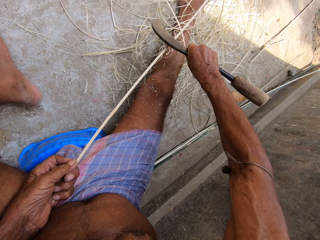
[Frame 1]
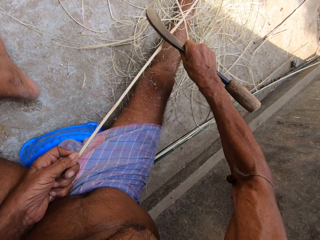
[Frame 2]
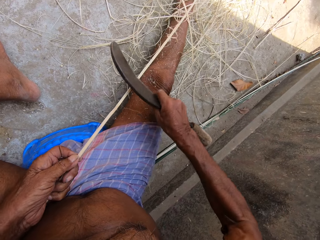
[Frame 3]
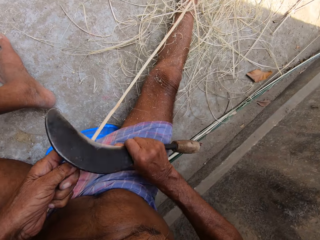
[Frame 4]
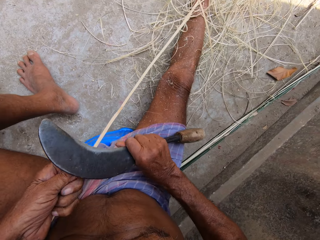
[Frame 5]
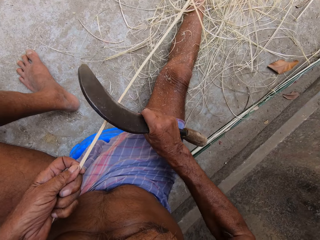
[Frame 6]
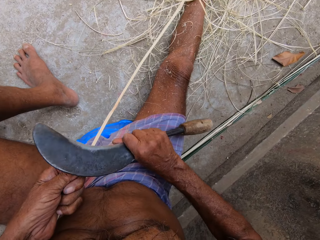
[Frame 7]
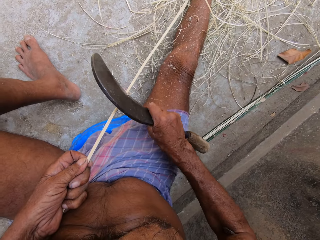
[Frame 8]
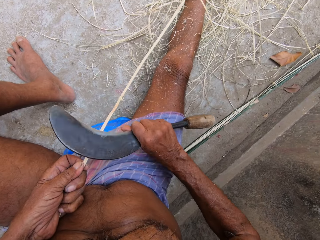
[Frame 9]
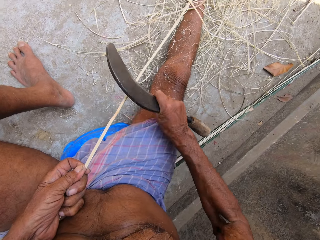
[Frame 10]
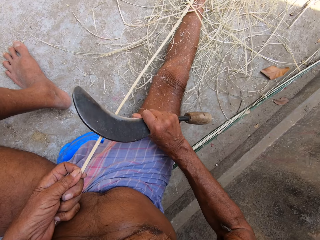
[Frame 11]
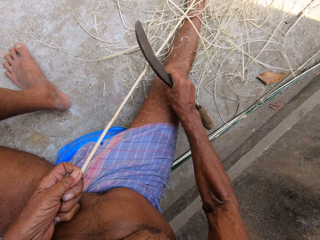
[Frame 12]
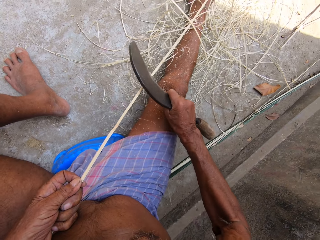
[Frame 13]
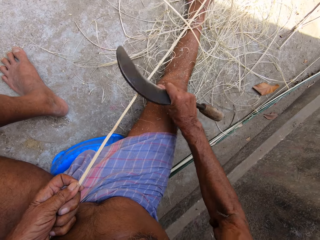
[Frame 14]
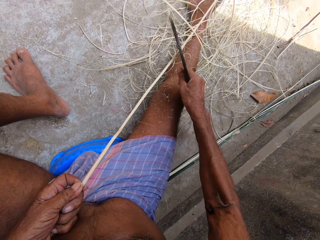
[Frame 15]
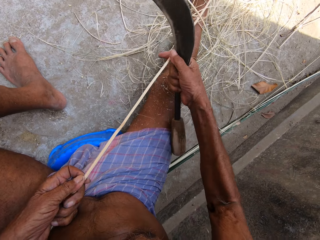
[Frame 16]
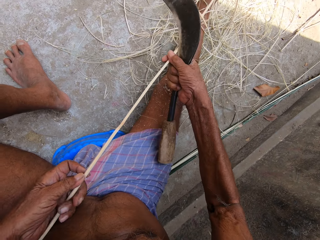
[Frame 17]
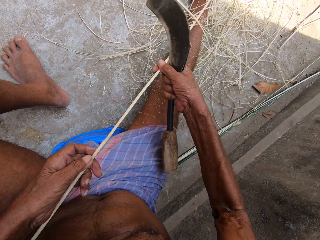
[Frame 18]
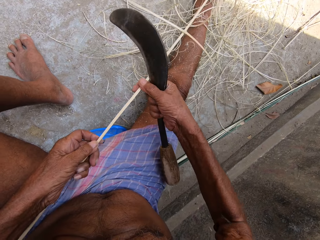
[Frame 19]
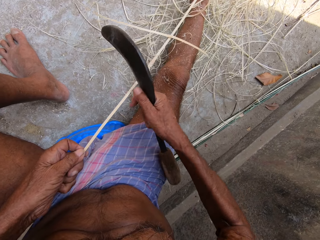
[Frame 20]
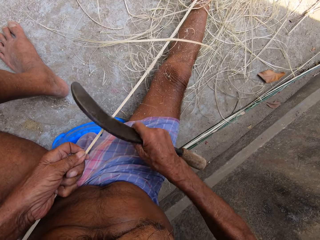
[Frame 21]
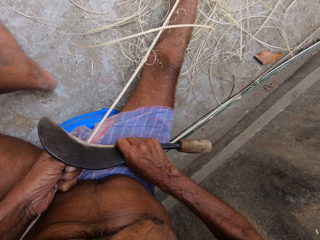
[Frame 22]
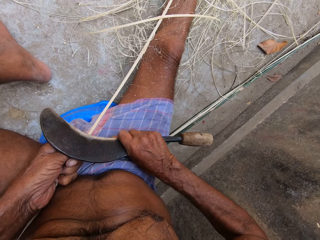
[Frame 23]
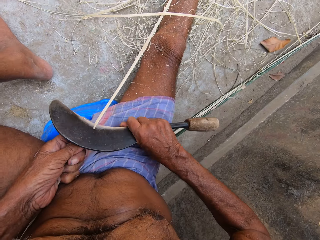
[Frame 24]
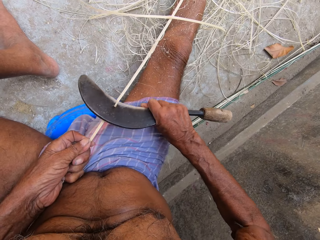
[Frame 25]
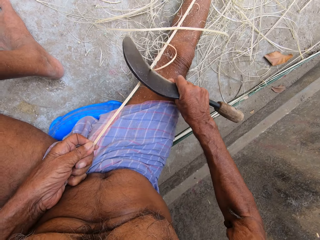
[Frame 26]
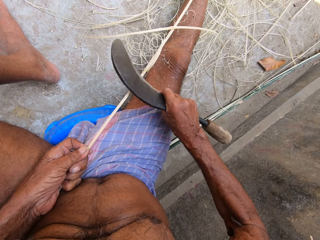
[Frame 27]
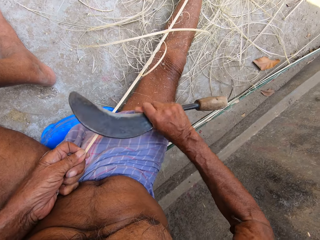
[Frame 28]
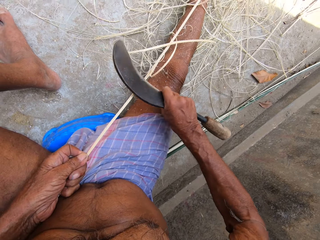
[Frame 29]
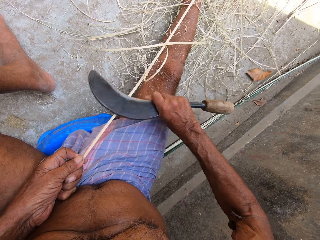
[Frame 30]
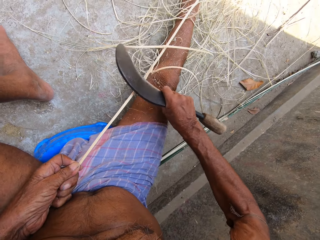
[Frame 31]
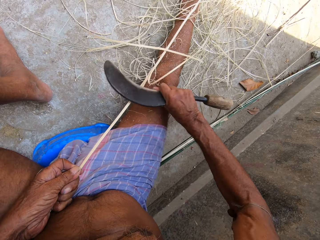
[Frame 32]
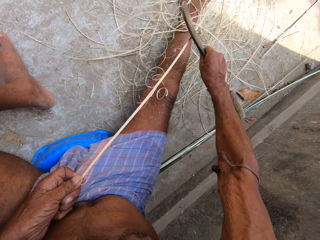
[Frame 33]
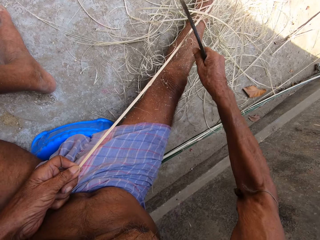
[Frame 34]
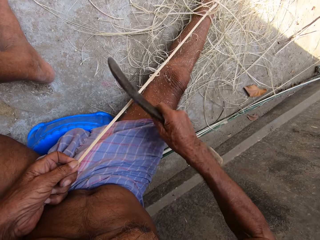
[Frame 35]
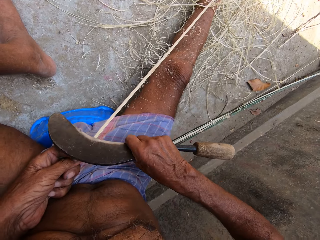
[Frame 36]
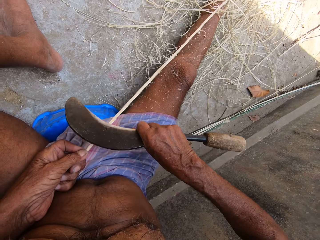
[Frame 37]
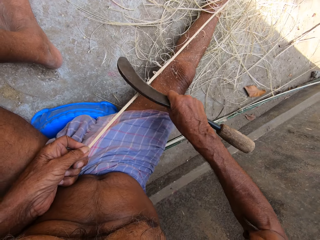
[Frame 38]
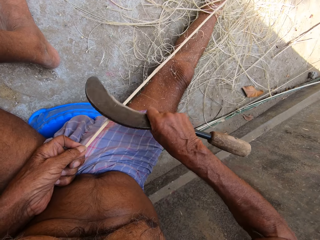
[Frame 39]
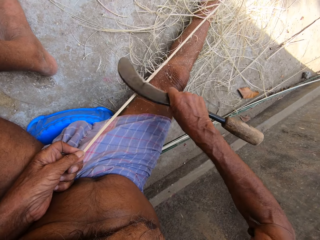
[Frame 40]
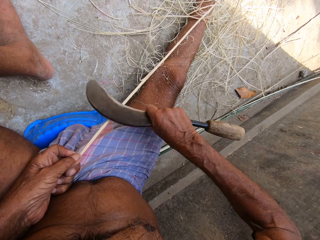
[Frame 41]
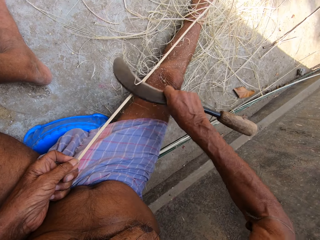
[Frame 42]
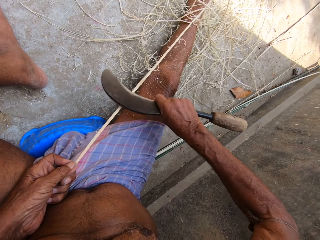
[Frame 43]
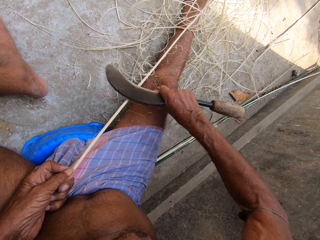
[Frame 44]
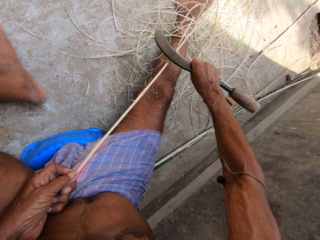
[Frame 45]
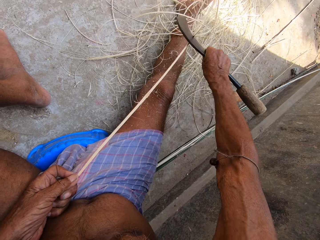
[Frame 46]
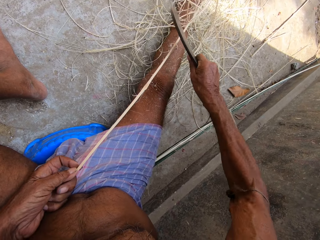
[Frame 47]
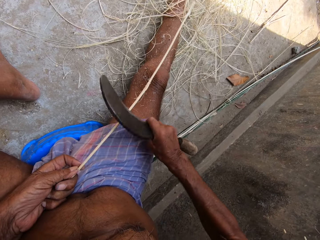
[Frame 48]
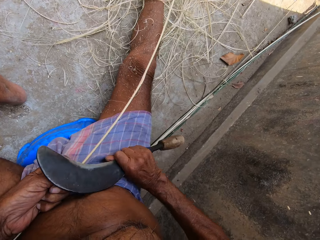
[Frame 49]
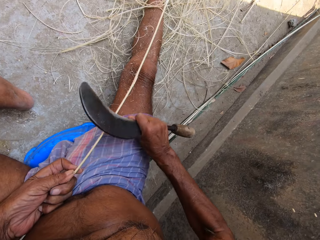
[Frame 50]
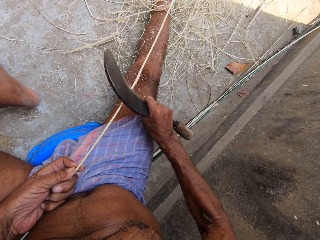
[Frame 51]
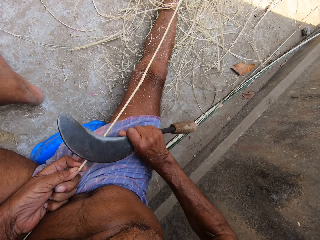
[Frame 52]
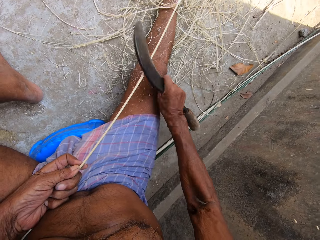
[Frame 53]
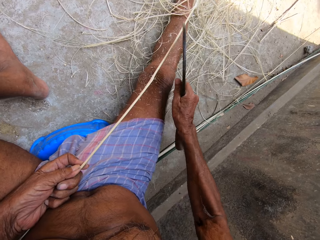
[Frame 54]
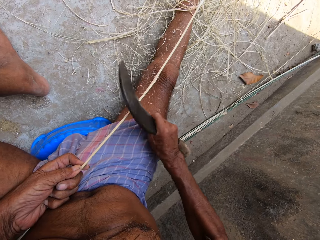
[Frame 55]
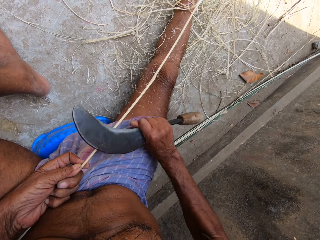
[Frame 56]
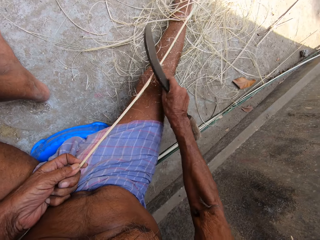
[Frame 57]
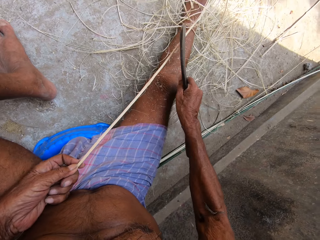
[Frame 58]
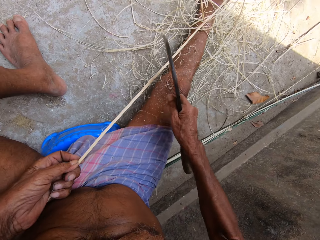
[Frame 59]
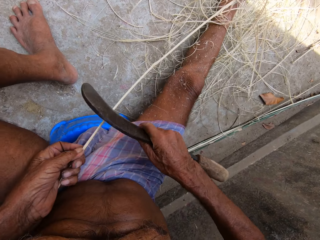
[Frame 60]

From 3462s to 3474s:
The camera wearer adjusts the stick in his hands. He moves the hand on the stick. He scrapes raffia from the stick in his left hand with the sickle in his right hand. He sharpens the stick with the knife.

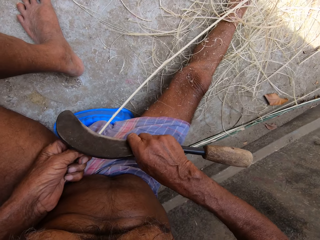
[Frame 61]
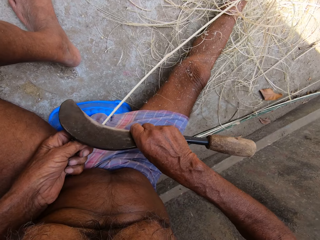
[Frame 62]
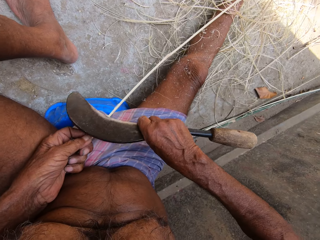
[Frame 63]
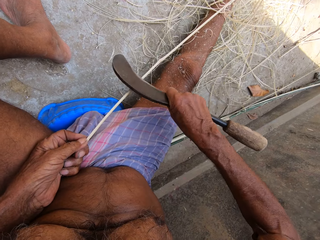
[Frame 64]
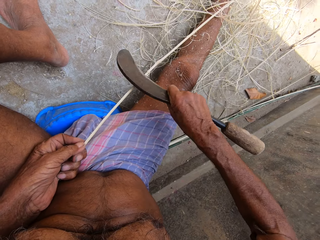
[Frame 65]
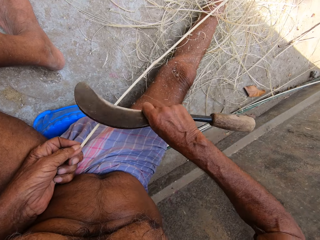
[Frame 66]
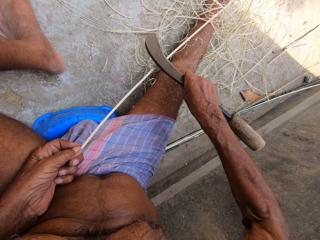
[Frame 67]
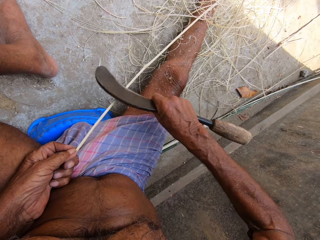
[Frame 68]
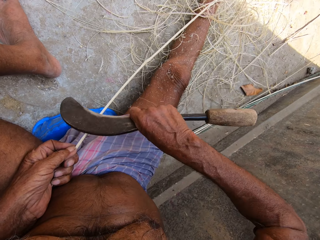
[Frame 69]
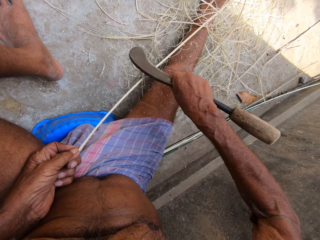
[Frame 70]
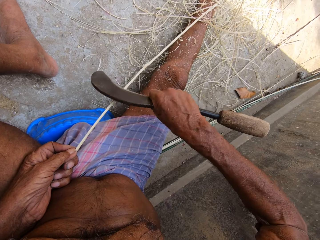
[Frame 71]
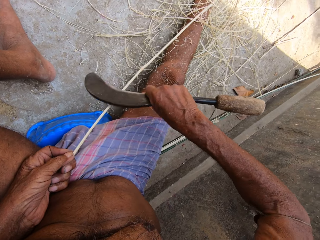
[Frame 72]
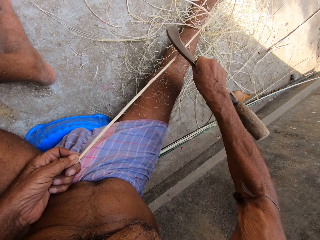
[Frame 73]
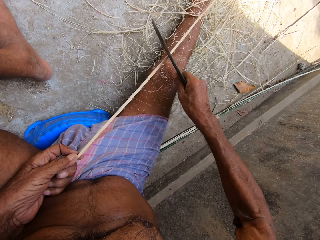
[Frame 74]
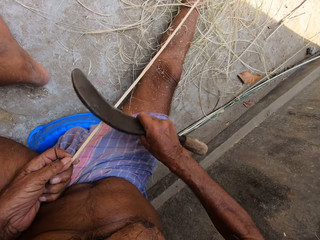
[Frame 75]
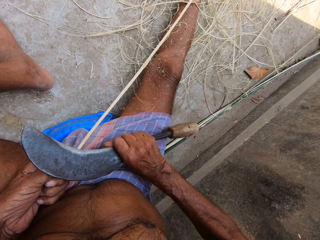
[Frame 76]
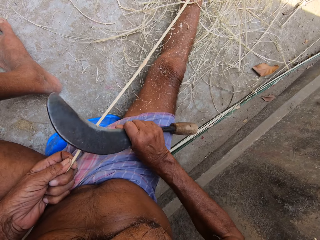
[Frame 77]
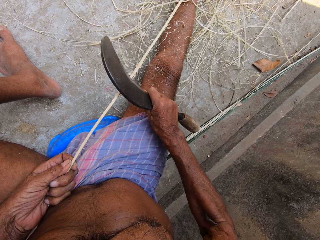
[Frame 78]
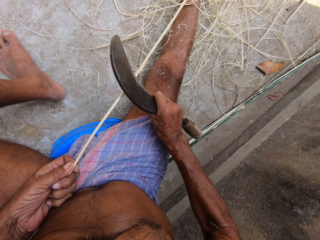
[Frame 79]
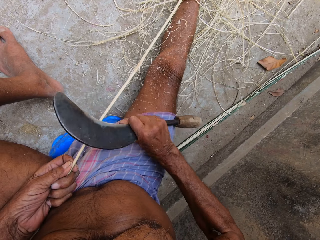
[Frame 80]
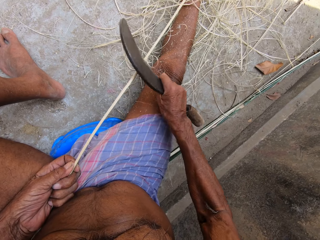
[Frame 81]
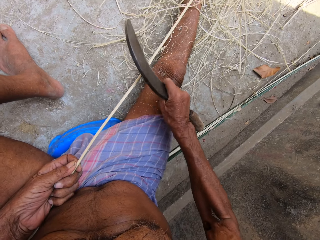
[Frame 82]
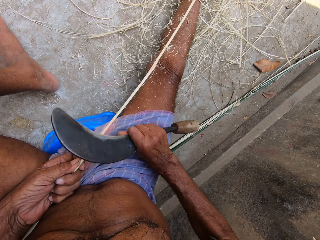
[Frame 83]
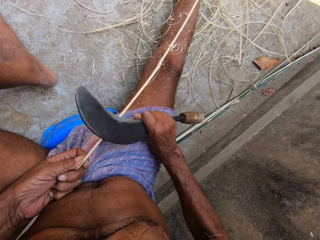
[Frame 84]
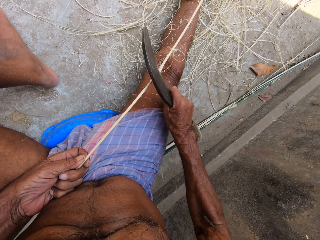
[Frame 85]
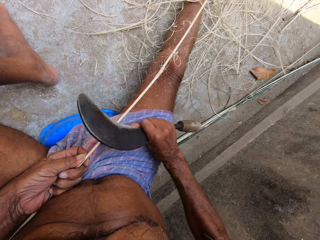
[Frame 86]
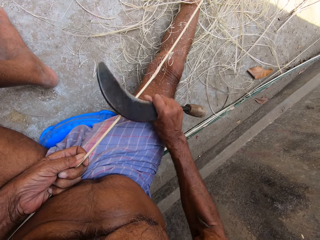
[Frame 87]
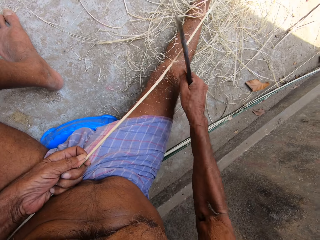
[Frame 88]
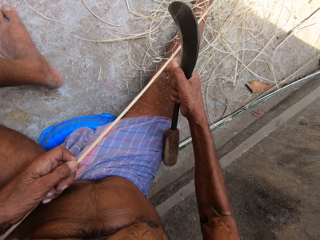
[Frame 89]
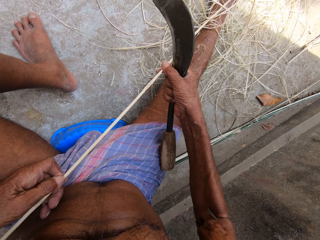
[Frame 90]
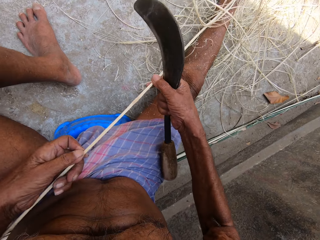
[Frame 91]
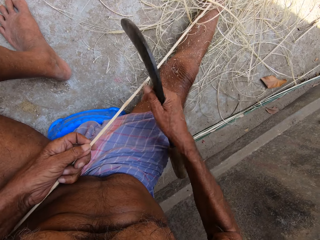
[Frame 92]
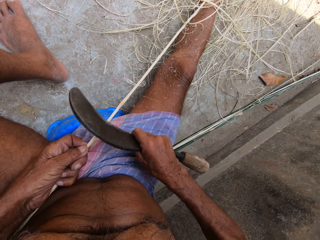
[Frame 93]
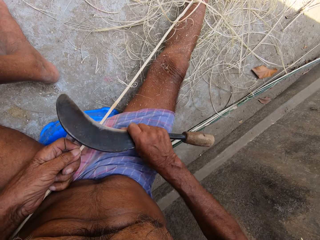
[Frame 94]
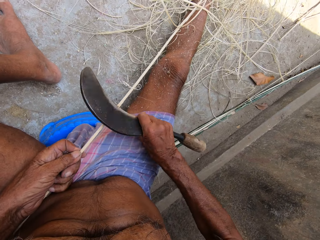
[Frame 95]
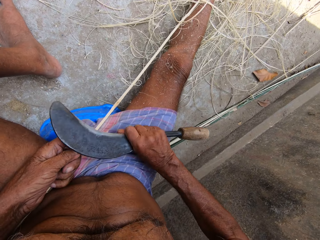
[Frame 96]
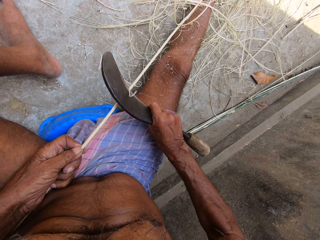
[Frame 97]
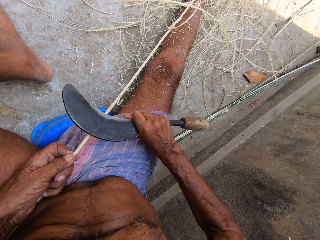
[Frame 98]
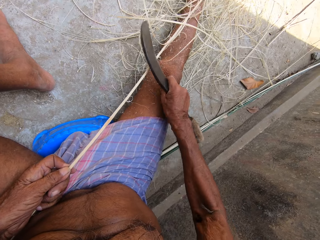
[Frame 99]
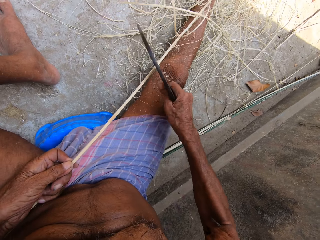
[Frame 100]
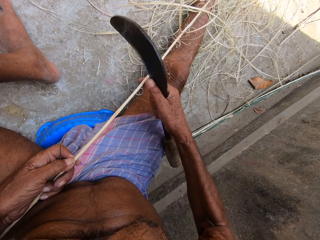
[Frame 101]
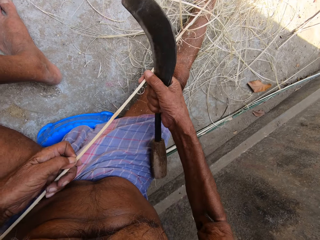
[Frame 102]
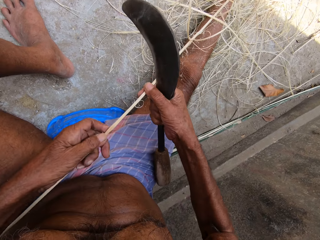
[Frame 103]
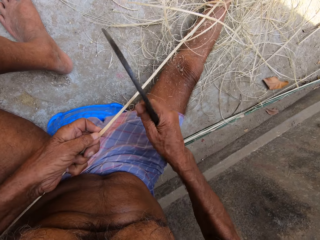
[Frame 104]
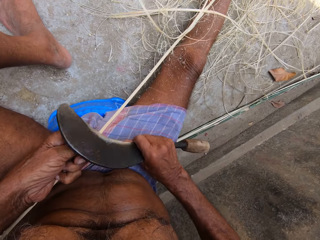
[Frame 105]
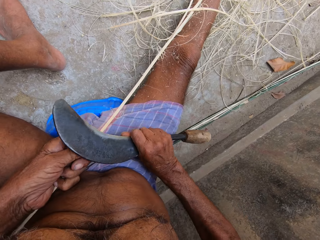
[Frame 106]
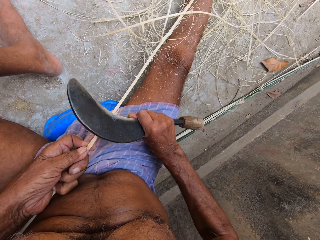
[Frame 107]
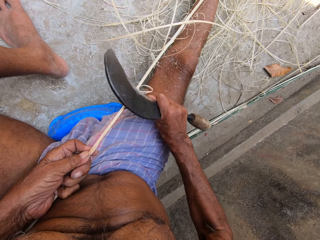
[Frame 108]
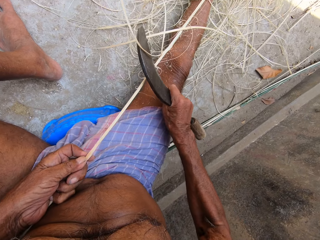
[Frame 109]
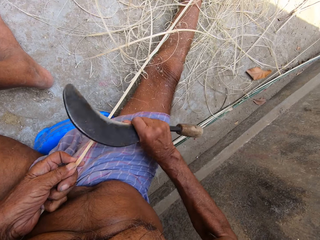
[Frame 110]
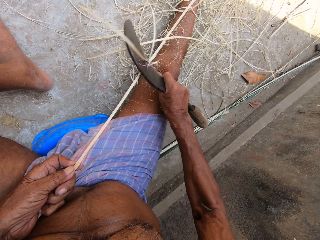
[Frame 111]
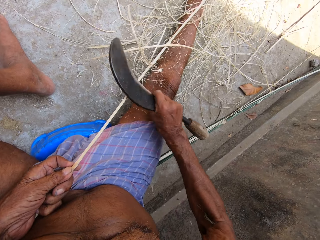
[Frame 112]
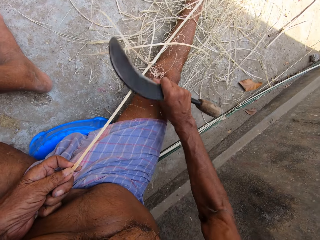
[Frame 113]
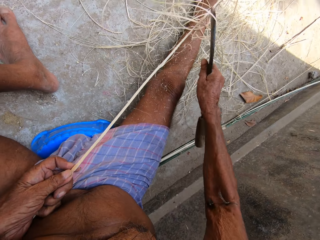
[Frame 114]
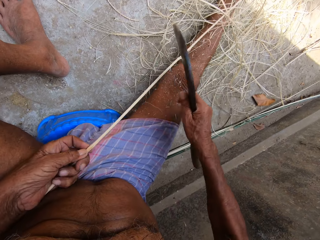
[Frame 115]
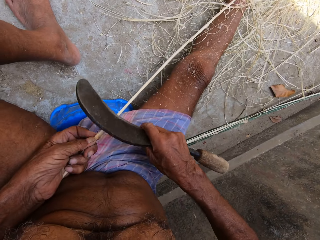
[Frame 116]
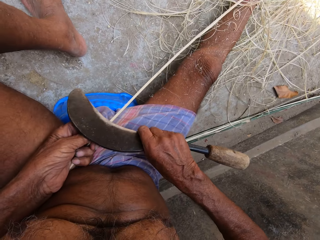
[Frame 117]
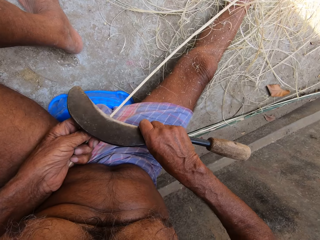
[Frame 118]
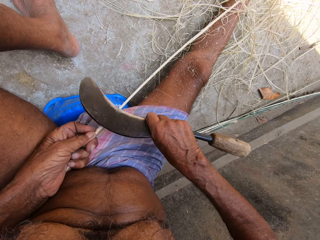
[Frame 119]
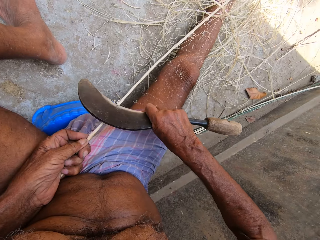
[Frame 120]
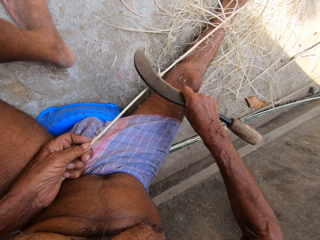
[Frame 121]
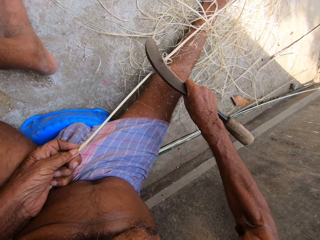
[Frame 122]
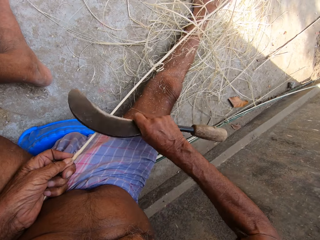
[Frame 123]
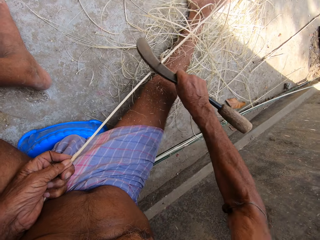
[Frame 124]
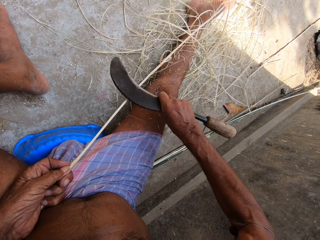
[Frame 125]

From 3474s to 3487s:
The camera wearer adjusts the stick in his hands. He scrapes raffia from the stick in his left hand with the sickle in his right hand. He adjusts the stick in his hands. He moves the hand on the stick. He sharpens the stick with the knife. He scrapes raffia from the stick in his left hand with the sickle in his right hand.
